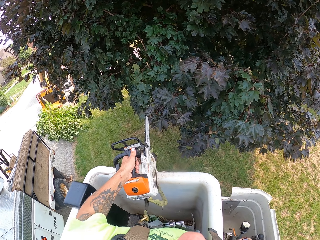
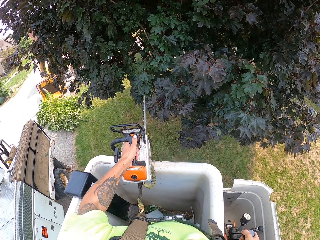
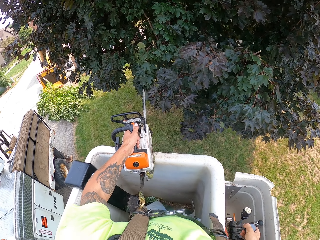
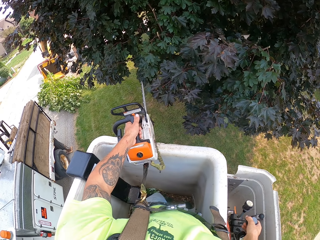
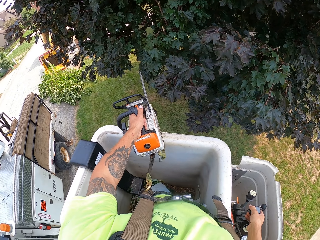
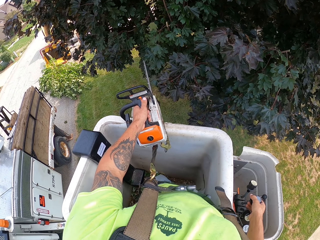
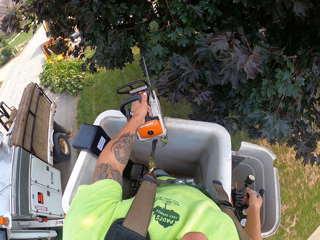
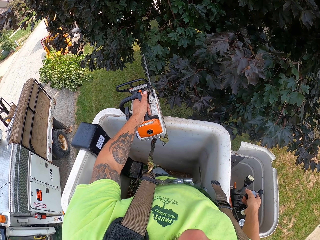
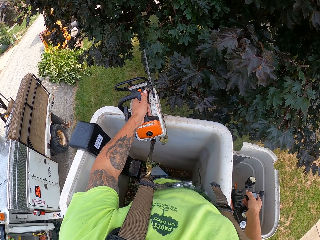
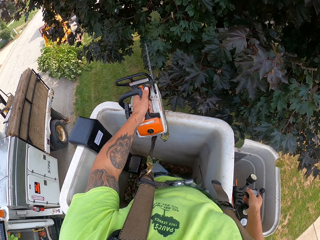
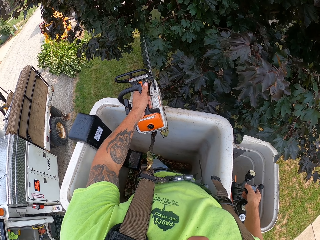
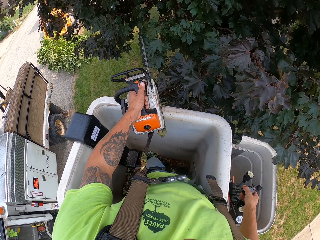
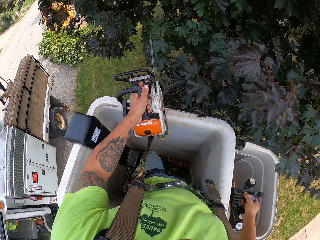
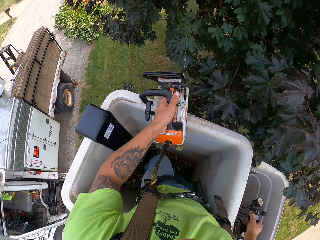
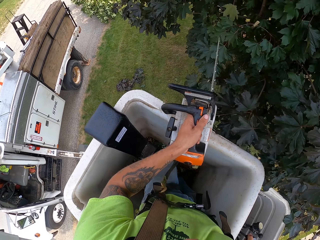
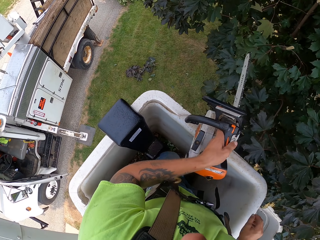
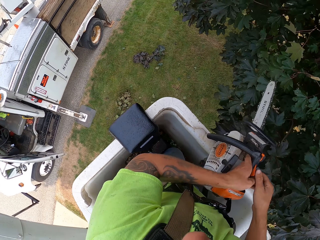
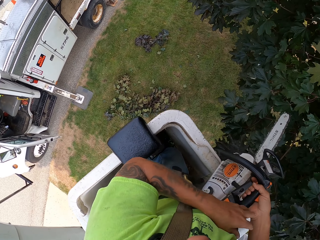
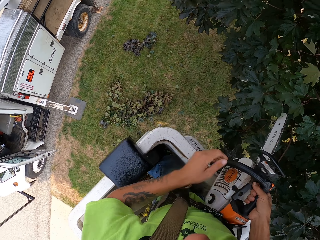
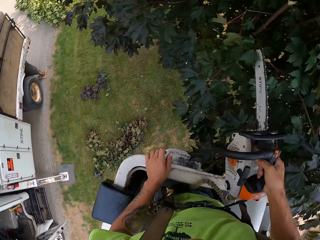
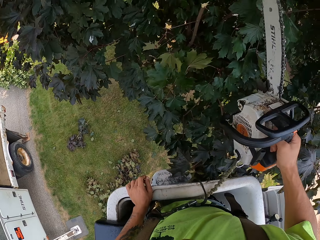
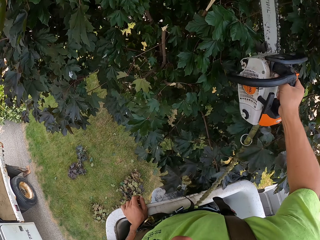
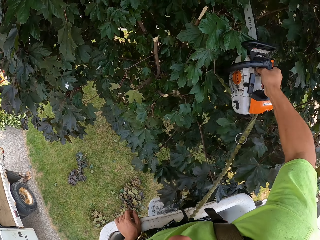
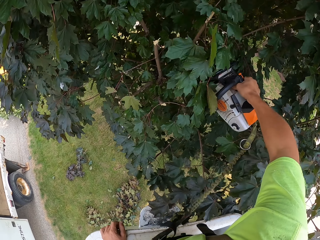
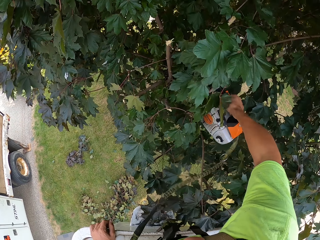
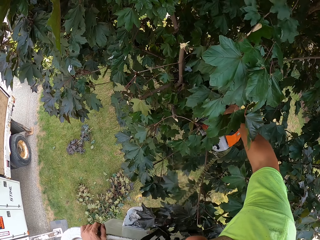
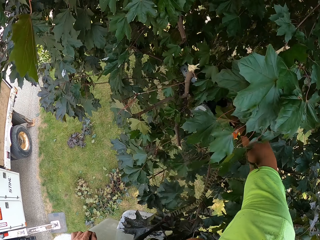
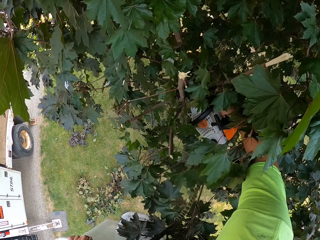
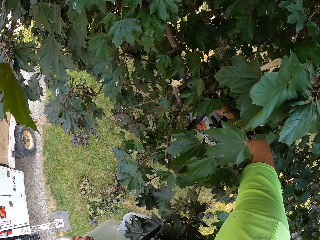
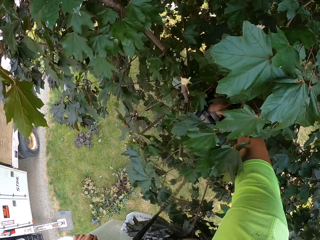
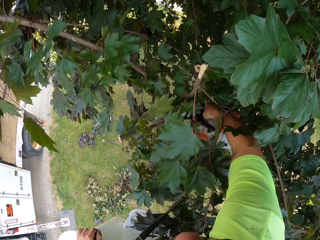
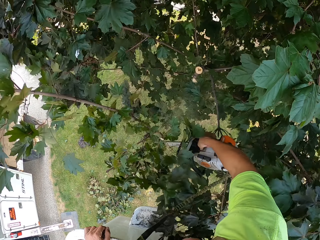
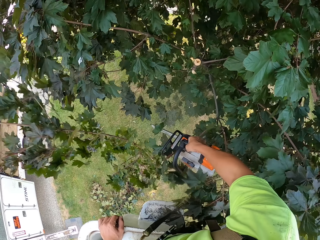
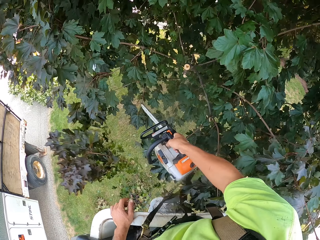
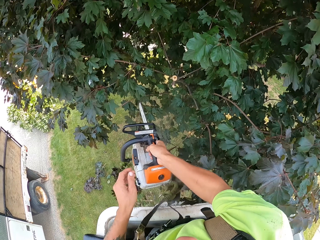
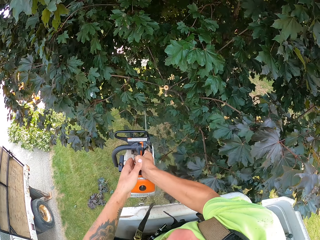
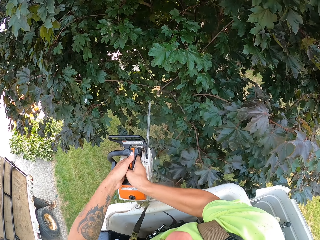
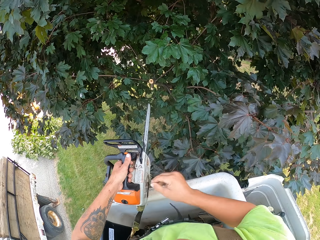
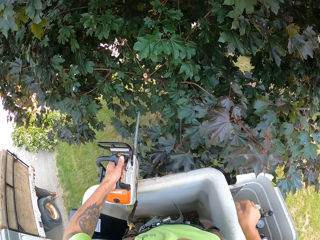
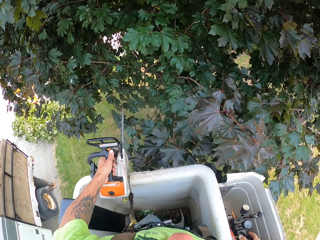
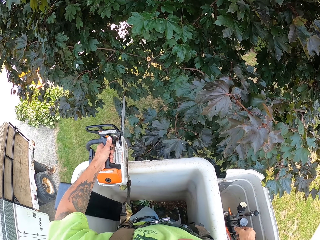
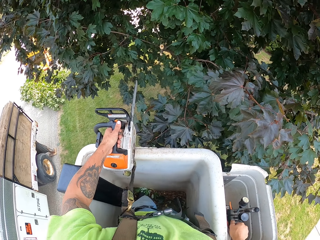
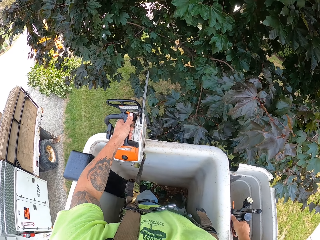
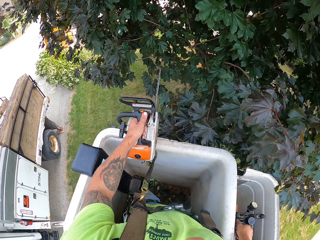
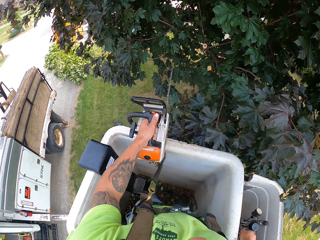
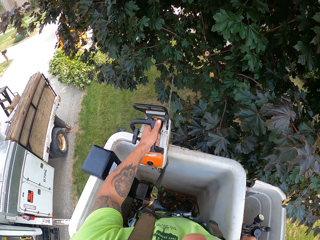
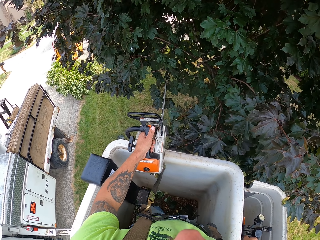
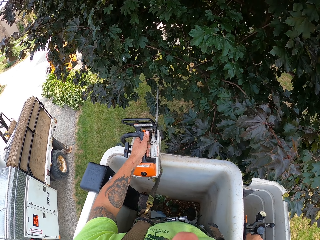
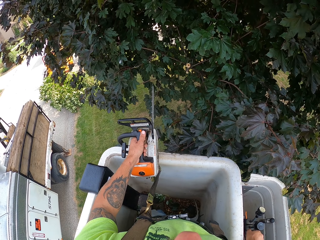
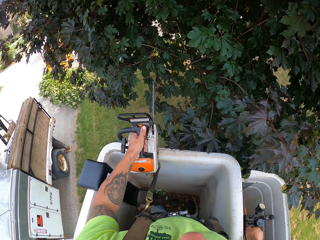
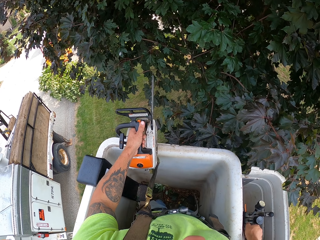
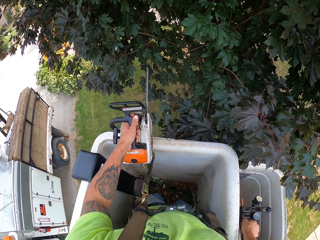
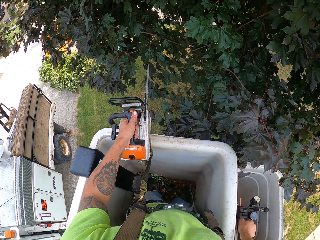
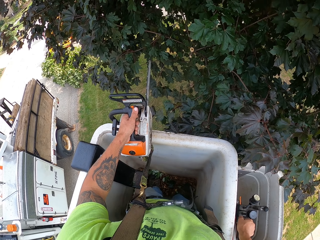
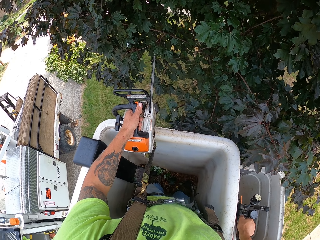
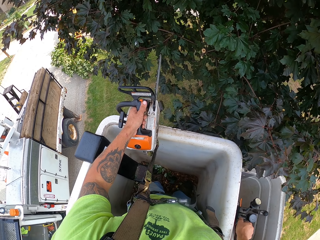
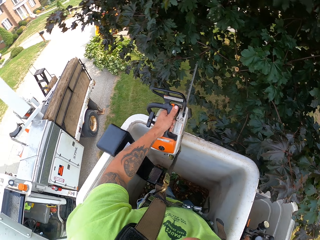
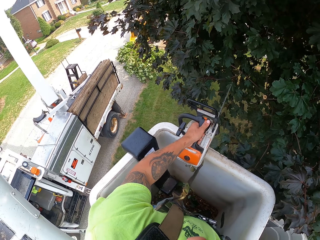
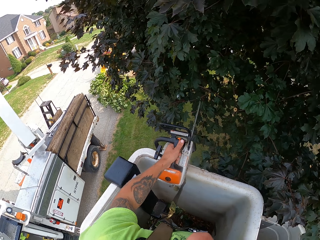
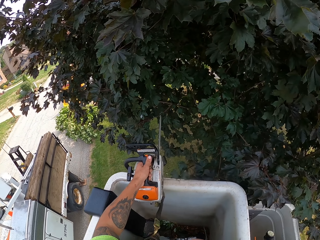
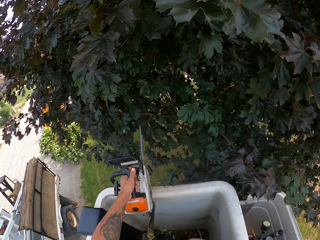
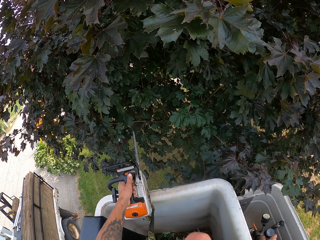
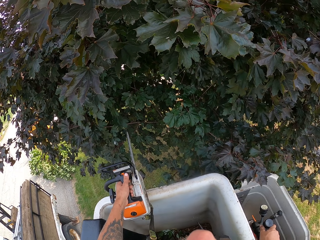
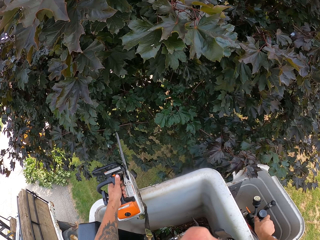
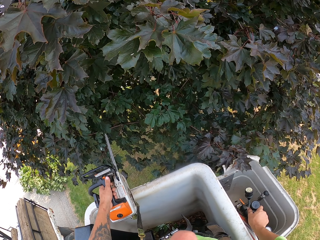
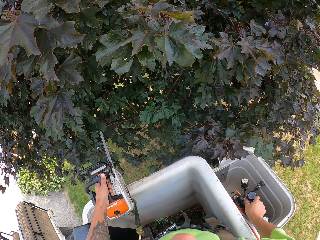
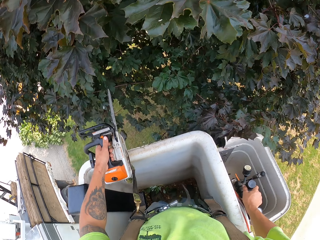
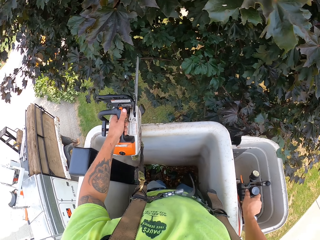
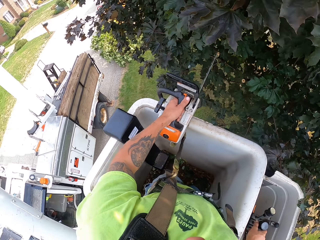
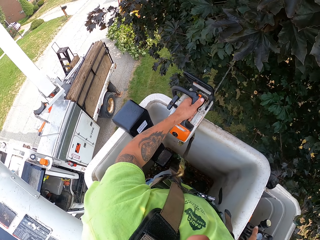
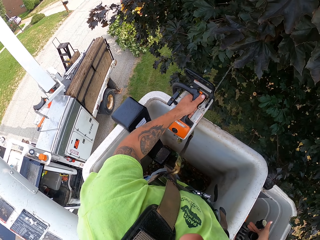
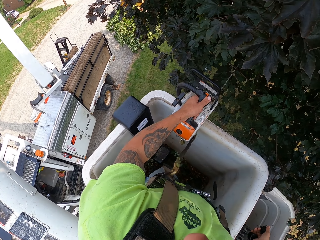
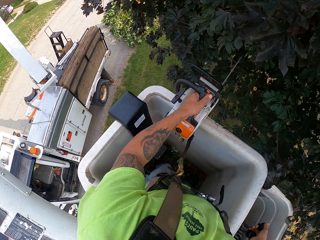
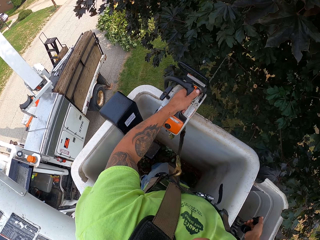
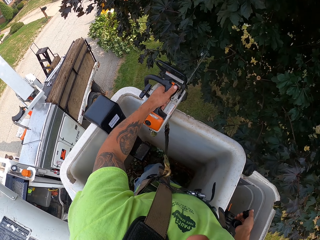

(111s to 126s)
The camera wearer operates the controls of the boom lift with his right hand. He passes the chain saw from his left hand to his right hand. He cuts branches from the tree with the chain saw in his right hand. He passes the chain saw from his right hand to his left hand and places the chain saw on the boom lift with his left hand. He operates the controls of the boom lift with his right hand. He presses a button inside the bucket. He moves up in the bucket.

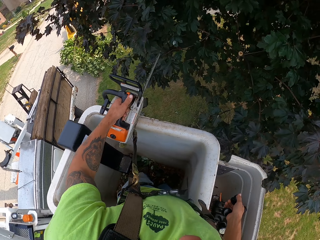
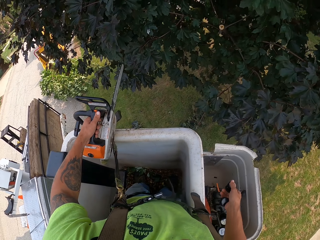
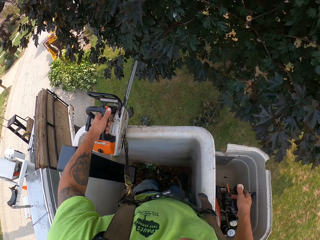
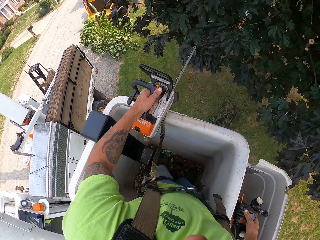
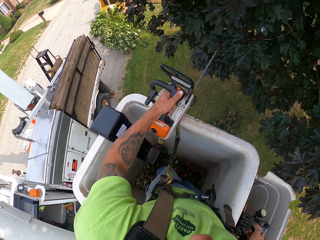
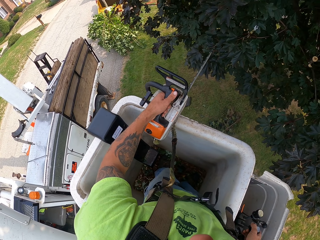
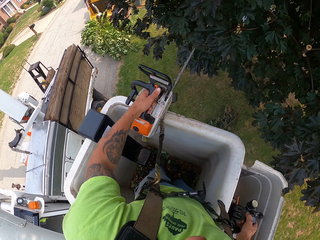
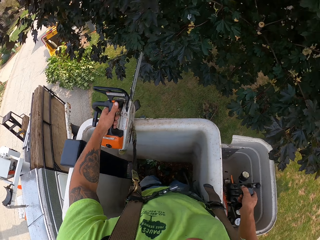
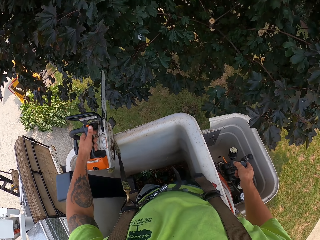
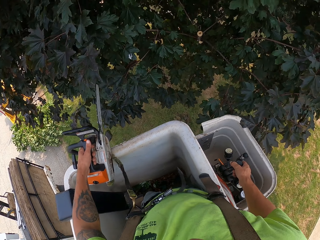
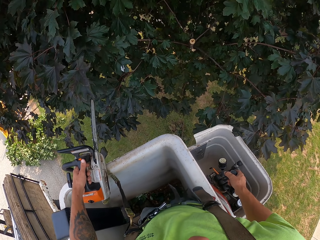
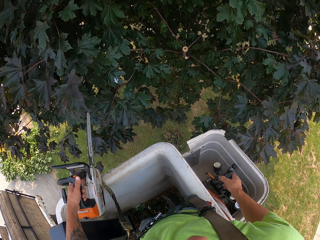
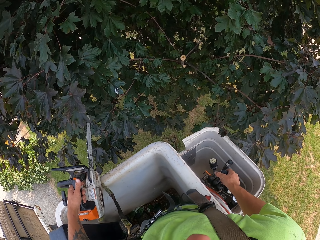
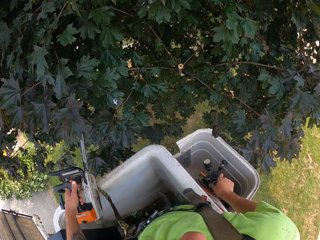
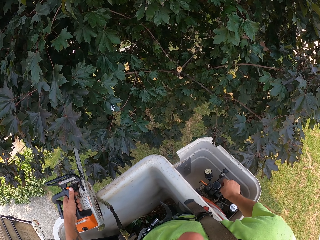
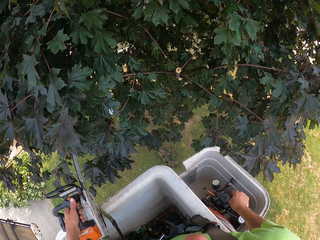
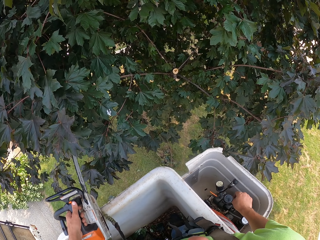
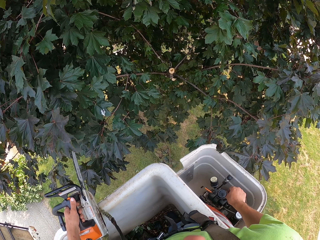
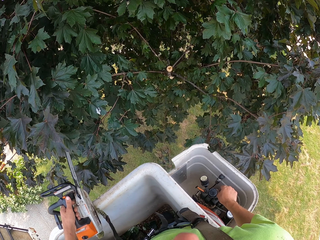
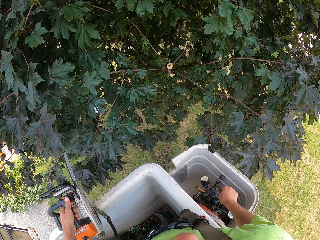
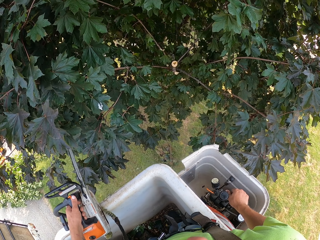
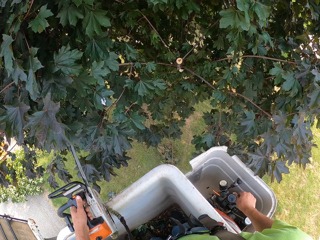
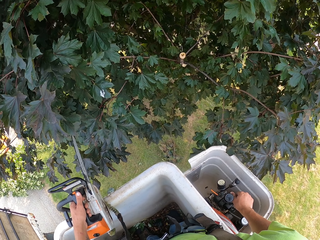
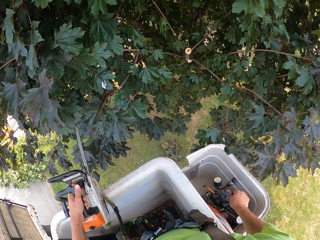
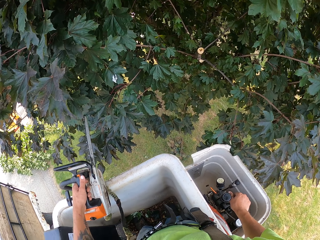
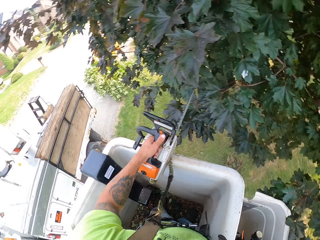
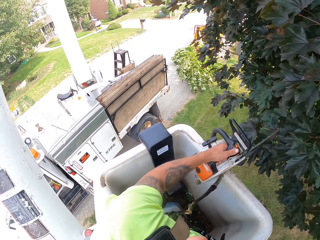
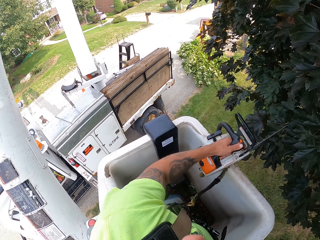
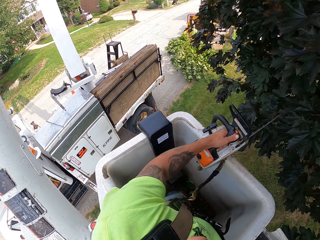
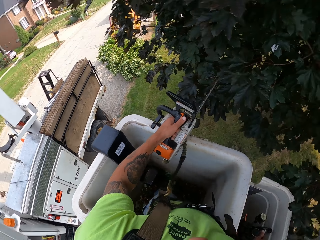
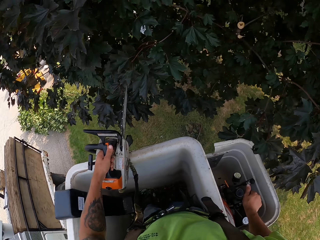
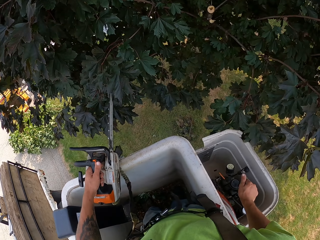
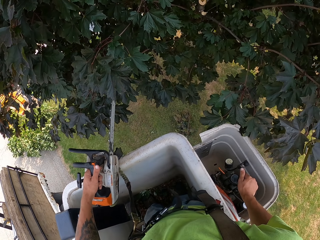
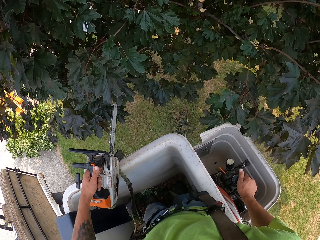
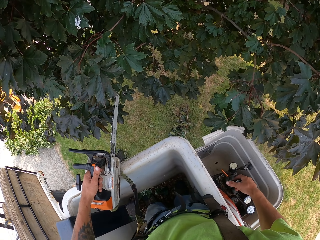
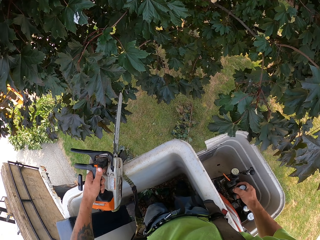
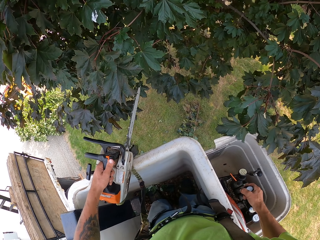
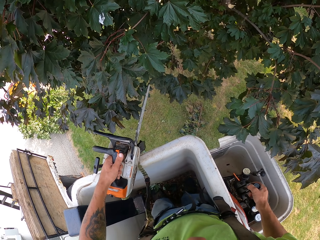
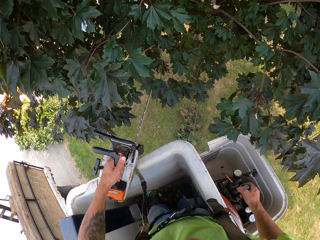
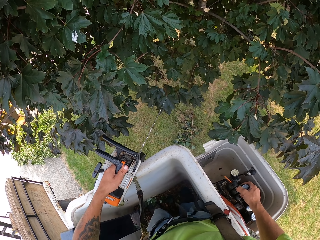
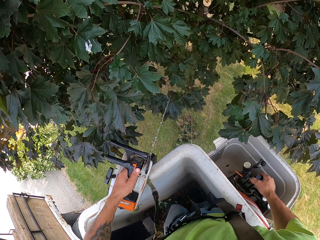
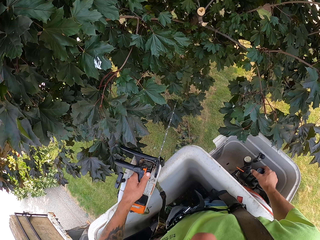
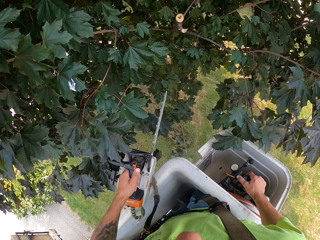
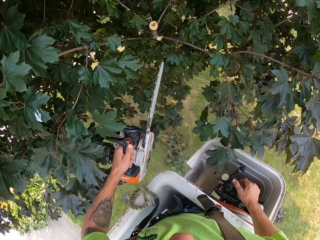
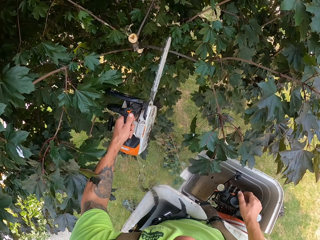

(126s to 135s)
The camera wearer moves down in the bucket. They look around.
